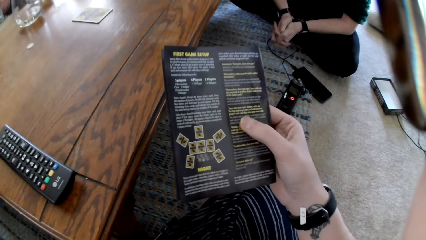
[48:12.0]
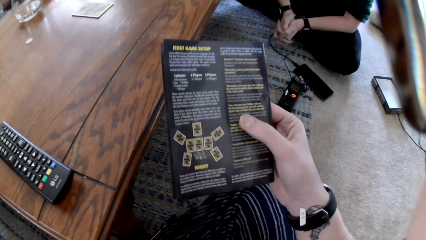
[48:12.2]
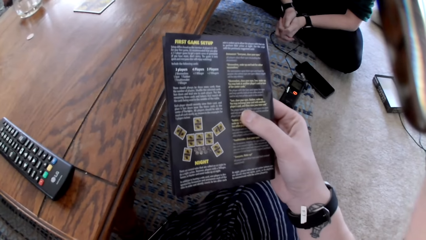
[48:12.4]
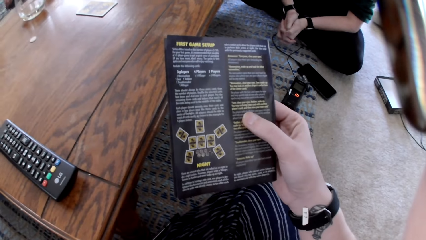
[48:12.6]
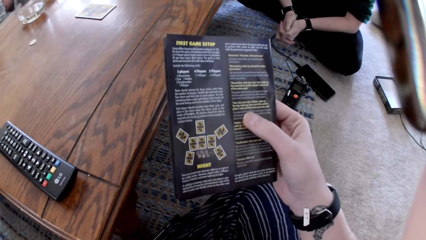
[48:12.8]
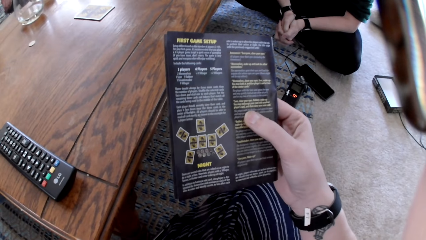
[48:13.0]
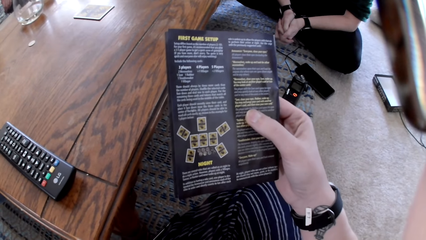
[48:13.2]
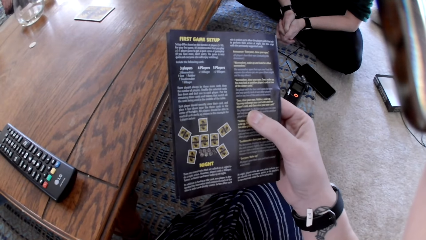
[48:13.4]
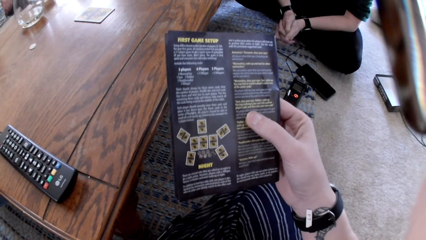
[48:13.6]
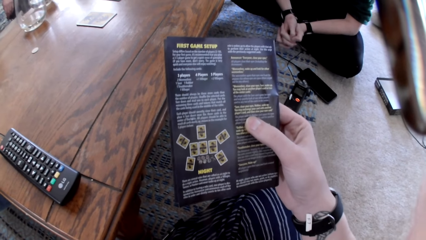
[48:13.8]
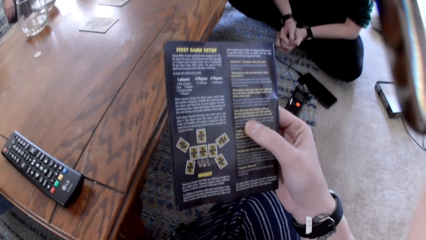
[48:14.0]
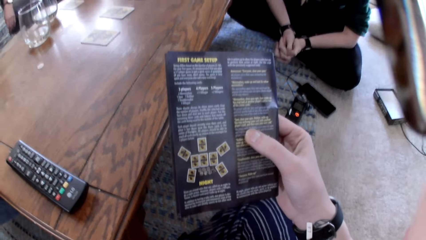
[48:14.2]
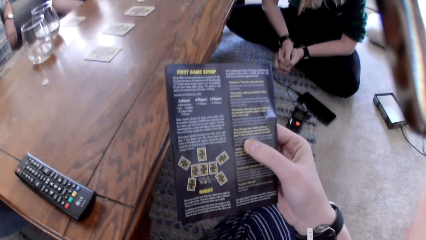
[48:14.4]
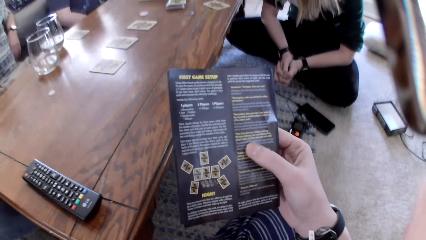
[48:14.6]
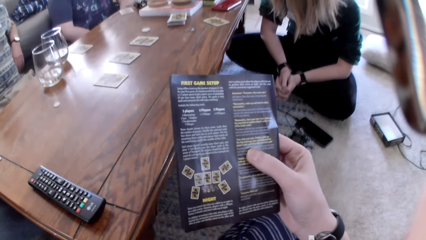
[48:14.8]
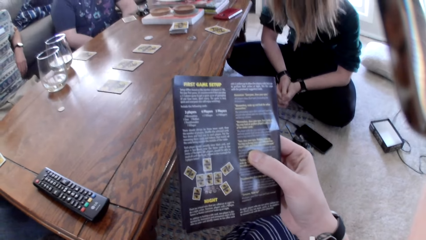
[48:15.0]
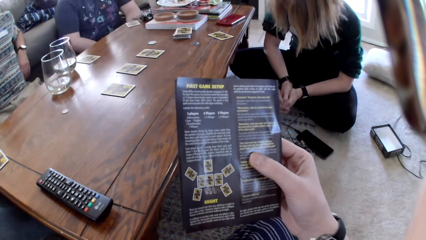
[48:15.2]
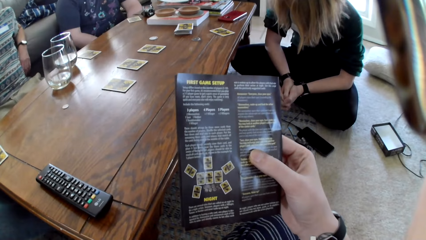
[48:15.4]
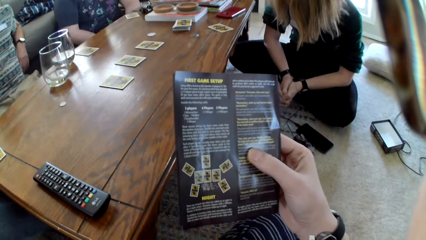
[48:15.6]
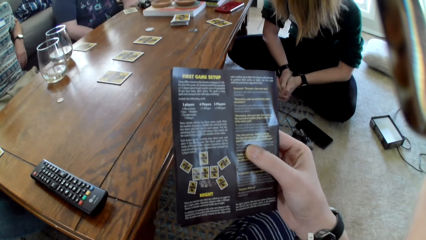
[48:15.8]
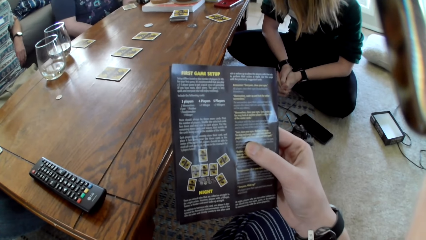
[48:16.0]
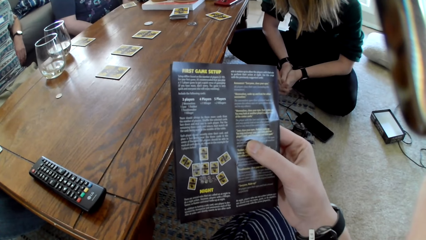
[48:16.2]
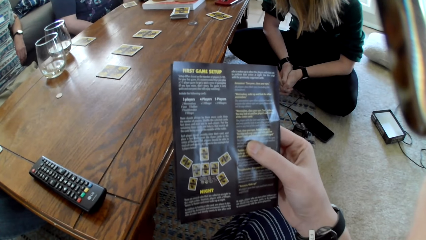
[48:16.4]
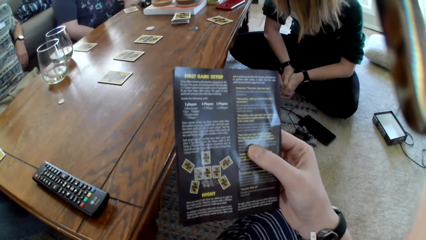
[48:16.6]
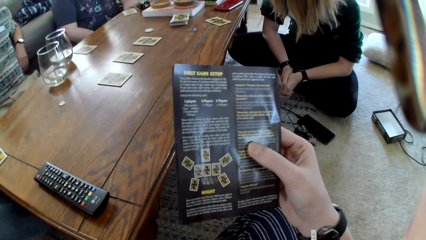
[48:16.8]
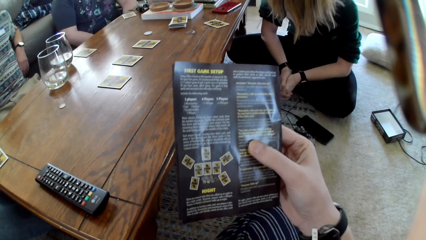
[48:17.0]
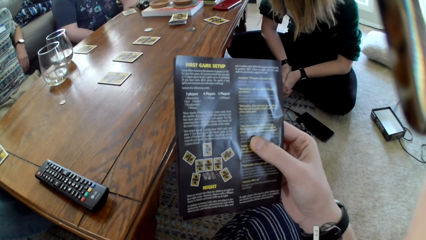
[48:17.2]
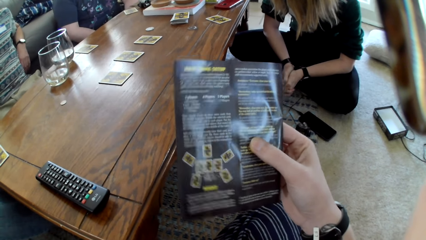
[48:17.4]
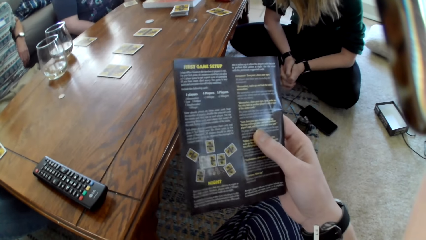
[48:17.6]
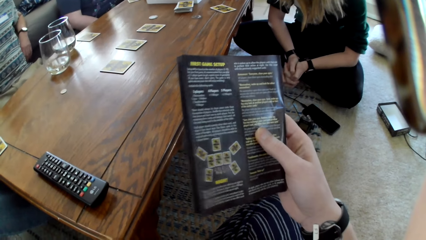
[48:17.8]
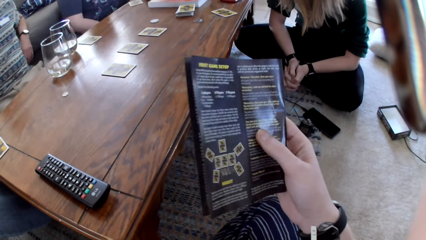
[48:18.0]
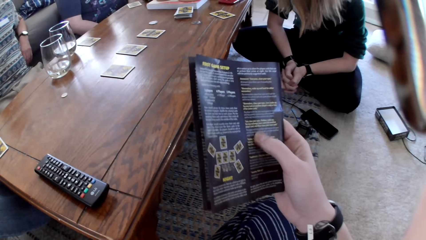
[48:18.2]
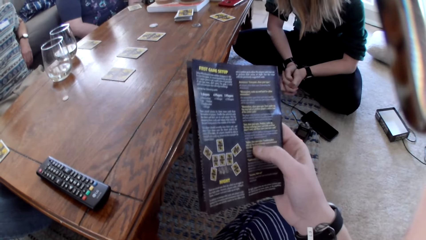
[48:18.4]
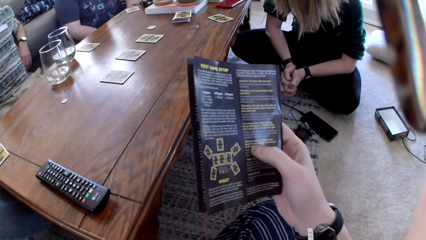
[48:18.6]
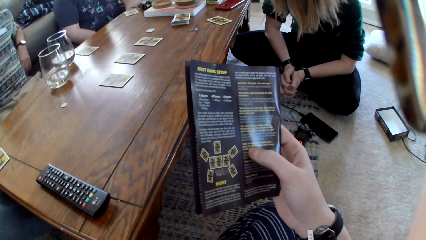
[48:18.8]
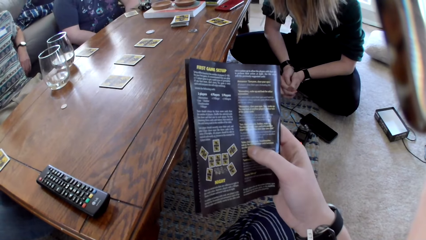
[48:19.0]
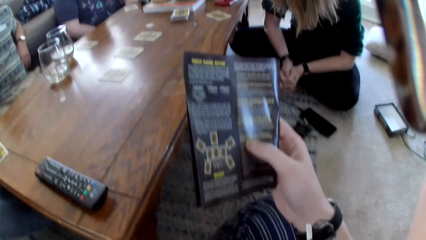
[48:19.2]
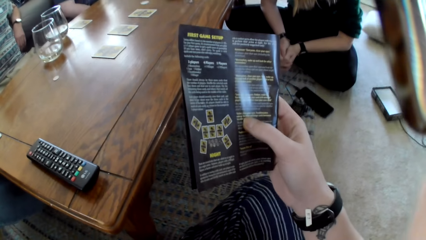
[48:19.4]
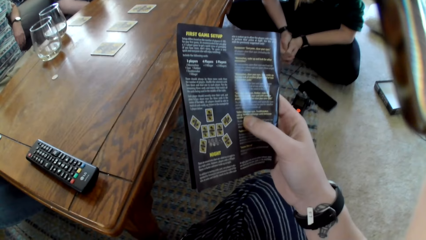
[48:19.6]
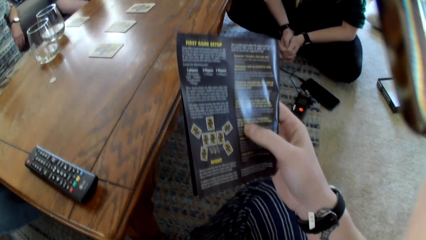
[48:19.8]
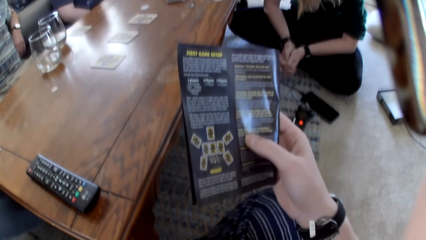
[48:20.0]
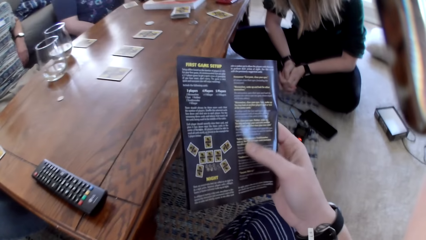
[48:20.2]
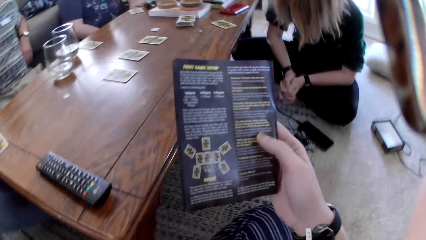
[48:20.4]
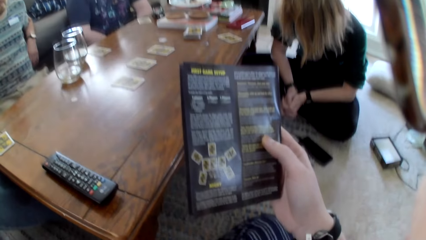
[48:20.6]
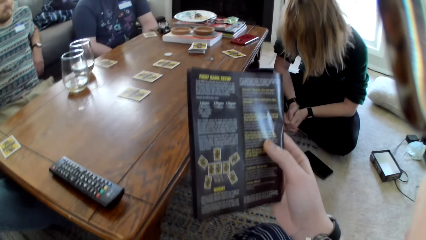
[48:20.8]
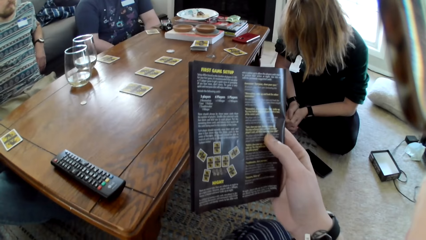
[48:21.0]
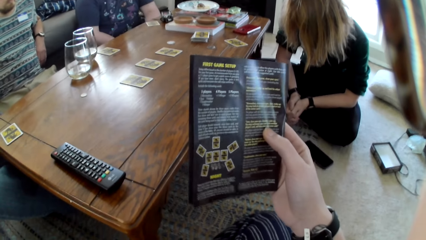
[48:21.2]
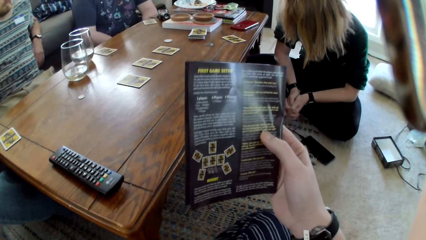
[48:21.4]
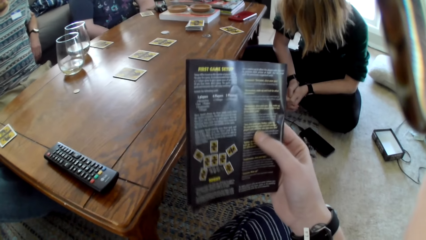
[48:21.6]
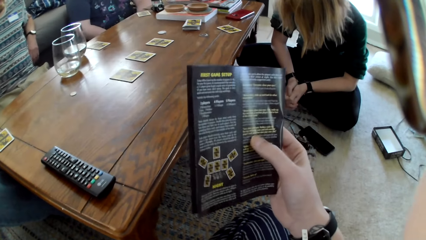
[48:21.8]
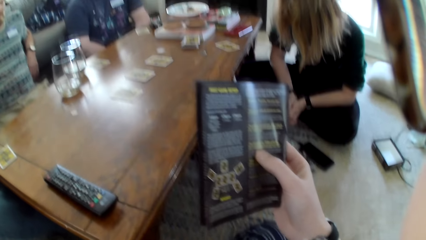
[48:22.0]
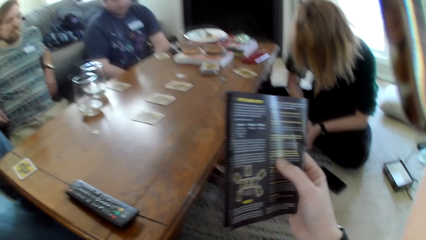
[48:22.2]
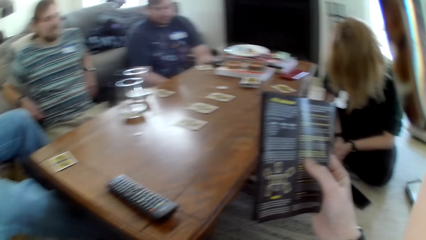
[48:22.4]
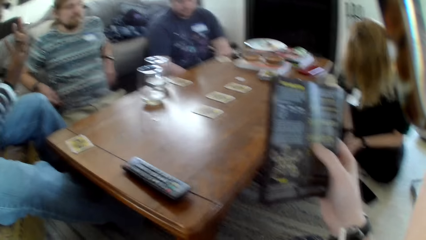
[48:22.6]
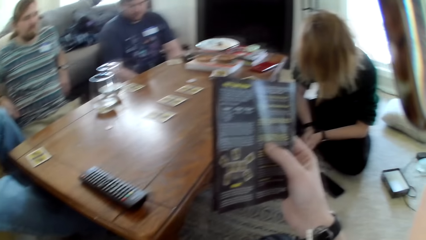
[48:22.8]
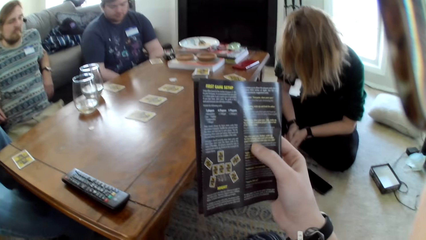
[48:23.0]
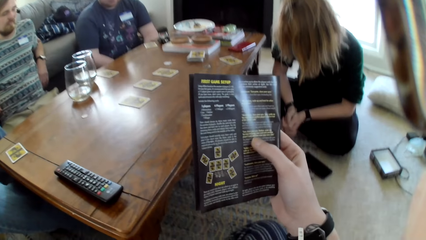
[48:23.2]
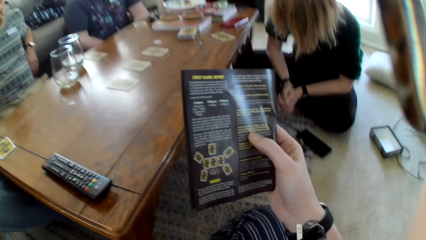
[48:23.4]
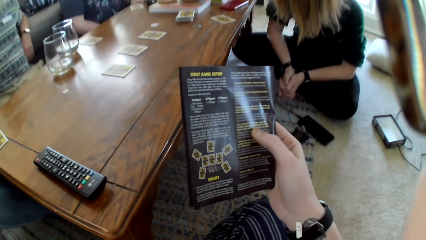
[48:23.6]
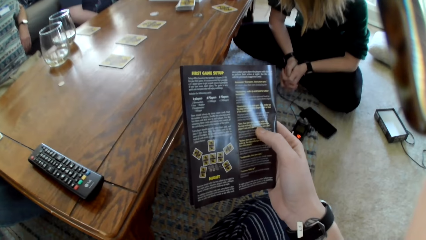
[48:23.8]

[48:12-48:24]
The camera wearer moves his hand on the book.

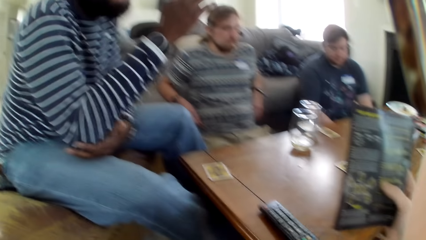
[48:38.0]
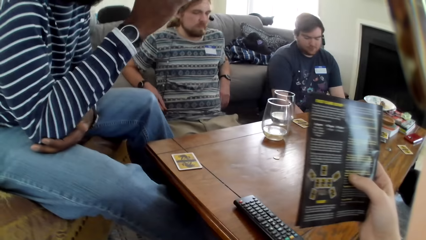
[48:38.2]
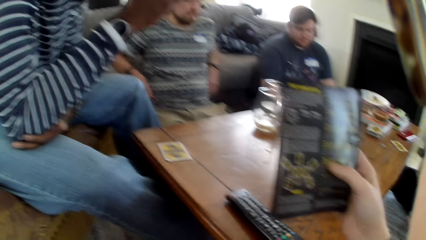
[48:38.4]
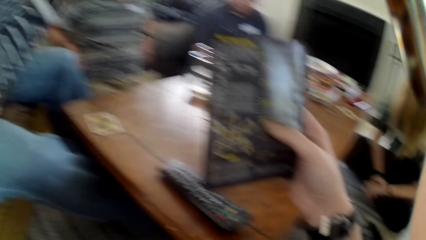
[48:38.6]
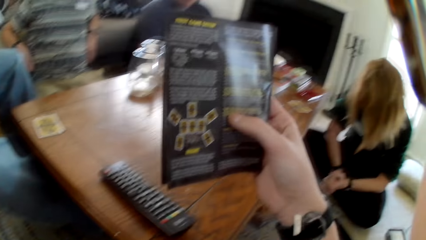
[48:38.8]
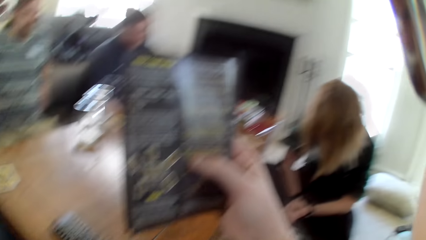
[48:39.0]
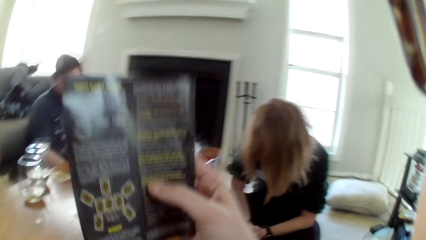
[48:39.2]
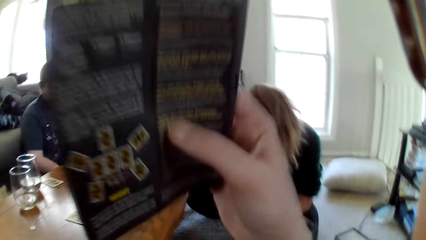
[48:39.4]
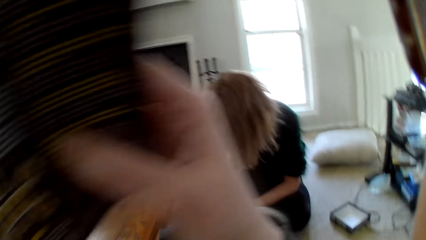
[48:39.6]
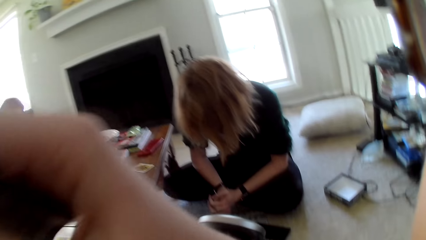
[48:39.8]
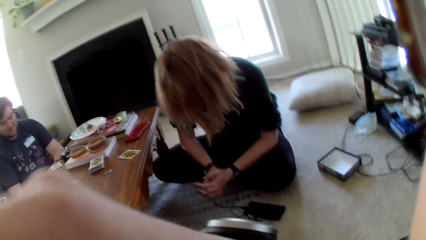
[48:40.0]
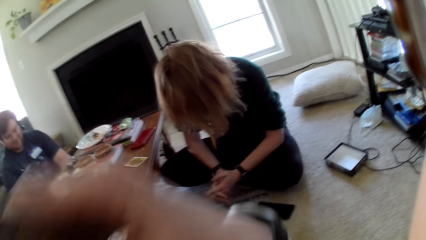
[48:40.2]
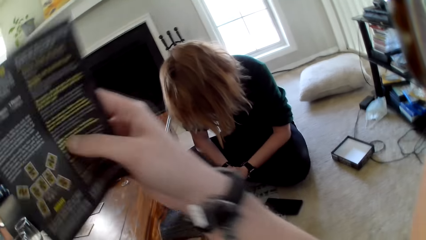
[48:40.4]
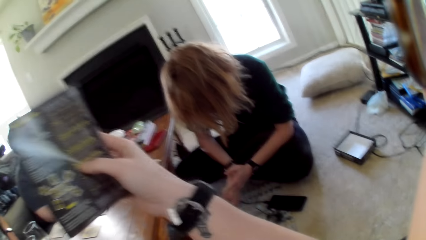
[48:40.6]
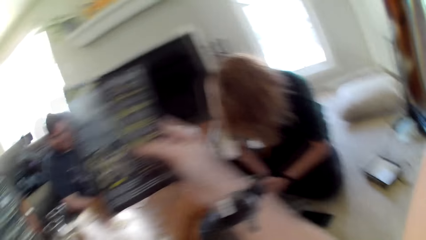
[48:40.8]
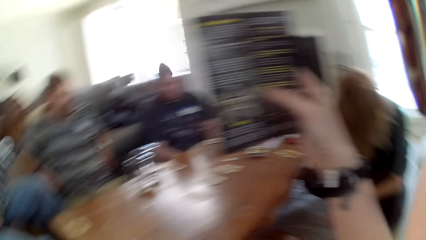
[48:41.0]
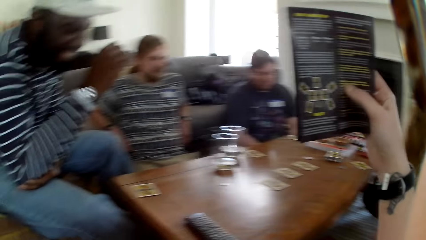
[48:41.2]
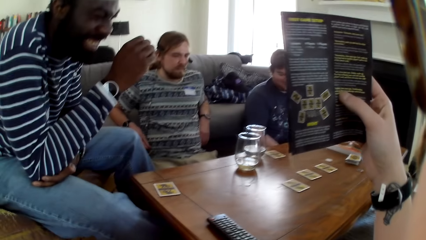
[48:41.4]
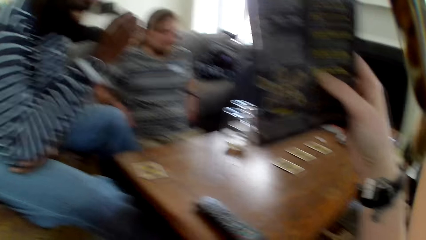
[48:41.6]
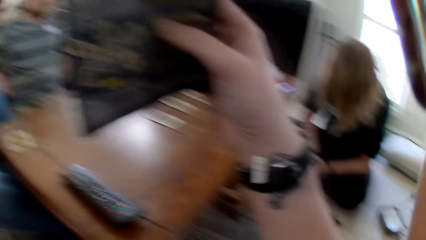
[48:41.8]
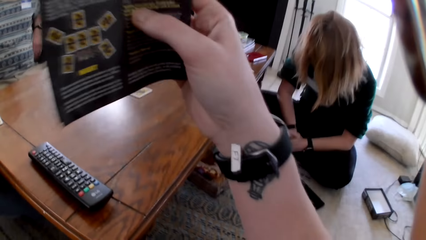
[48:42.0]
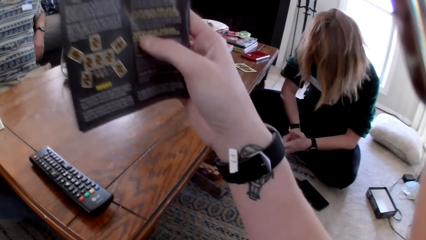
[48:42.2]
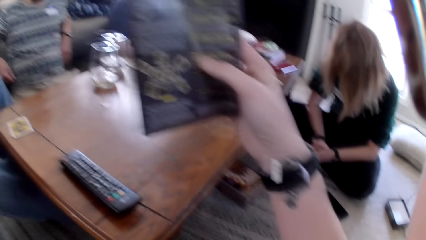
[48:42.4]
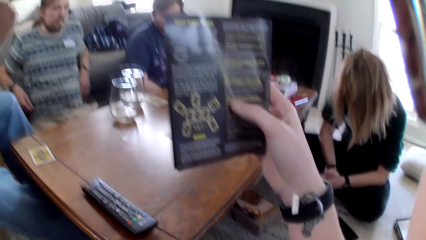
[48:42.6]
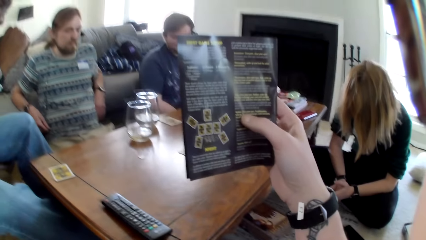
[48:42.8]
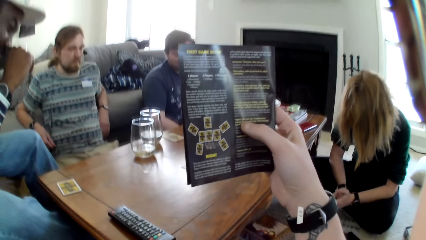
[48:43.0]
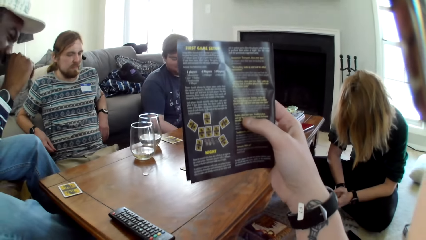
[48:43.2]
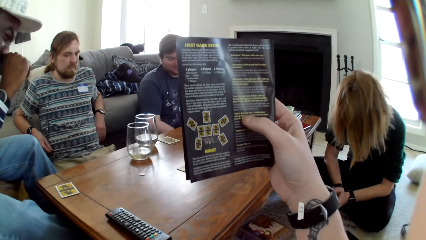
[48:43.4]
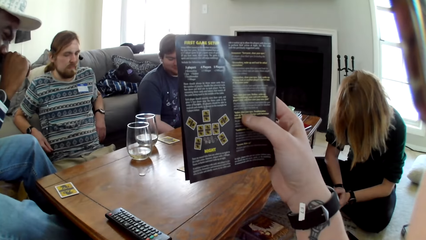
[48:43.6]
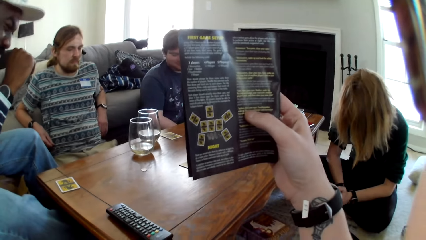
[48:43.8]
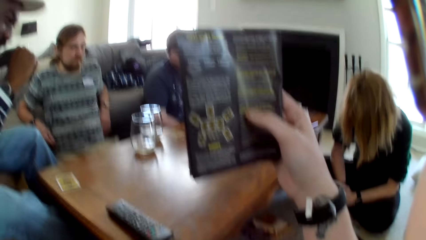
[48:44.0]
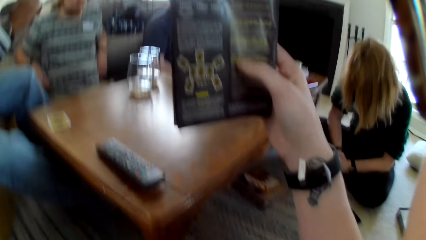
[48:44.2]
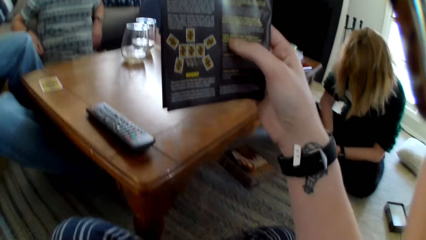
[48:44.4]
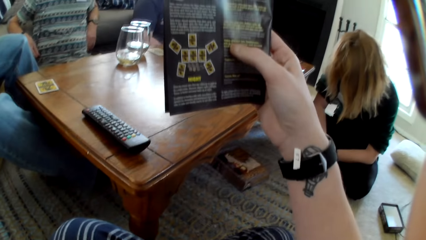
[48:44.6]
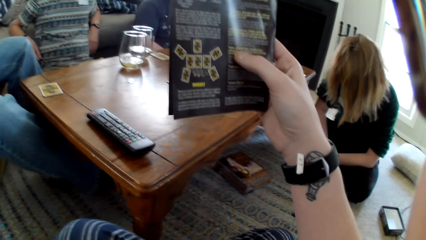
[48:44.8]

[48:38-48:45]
The camera wearer moves the book sideways. They hold the book firmly.
